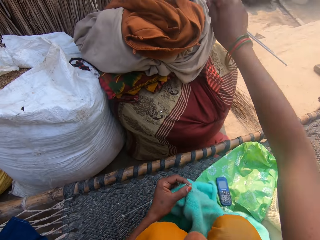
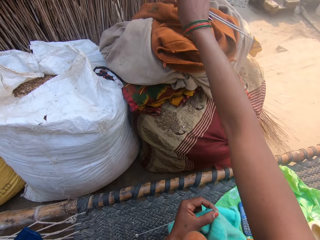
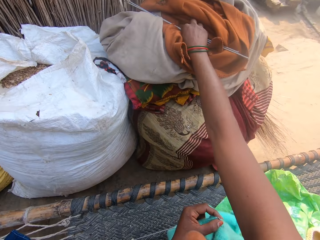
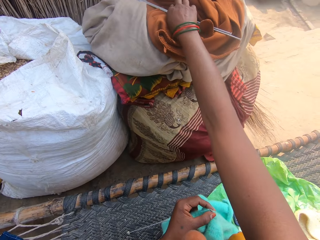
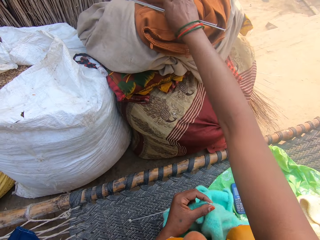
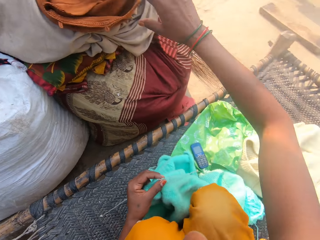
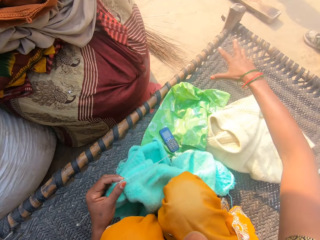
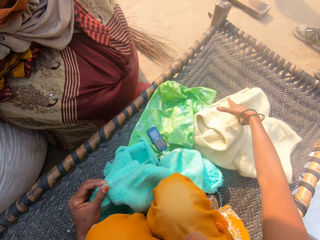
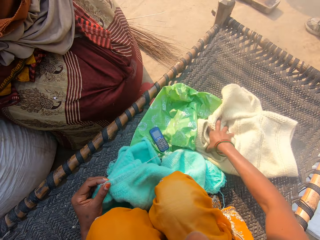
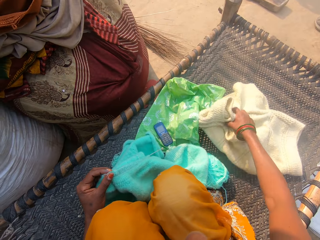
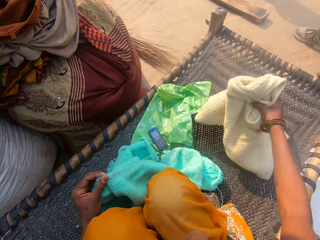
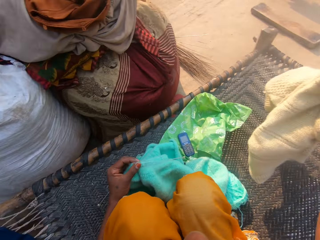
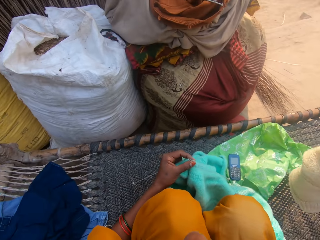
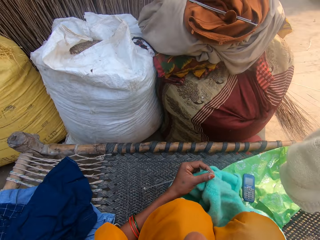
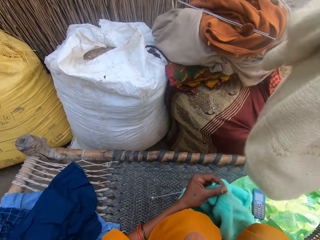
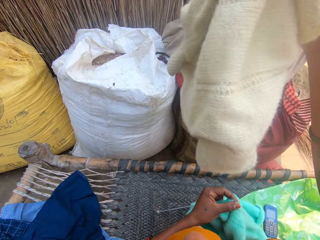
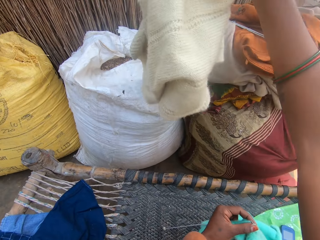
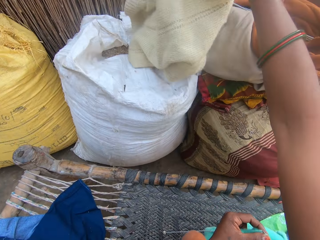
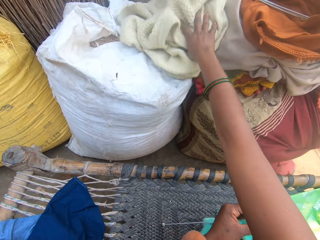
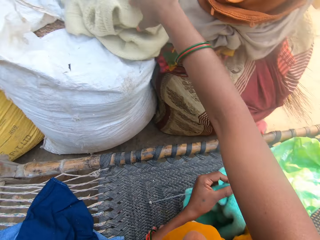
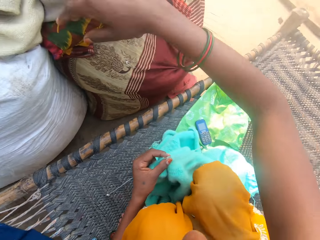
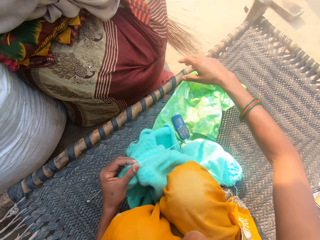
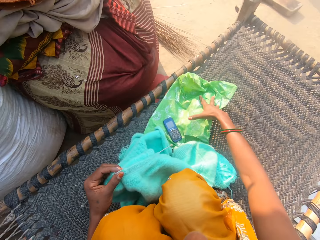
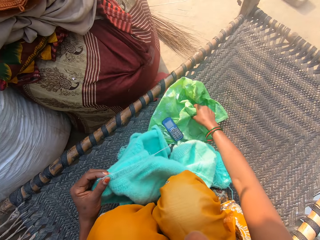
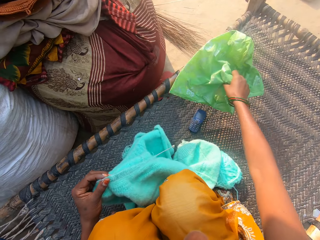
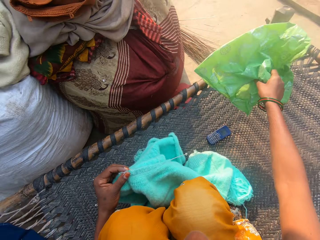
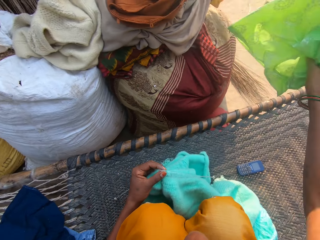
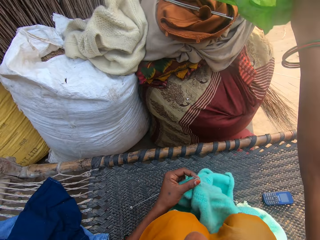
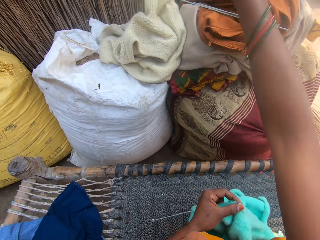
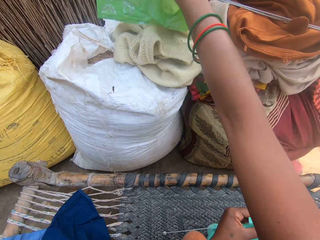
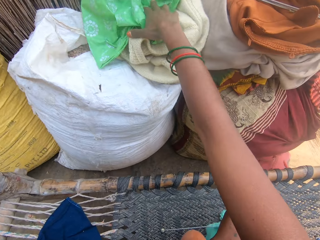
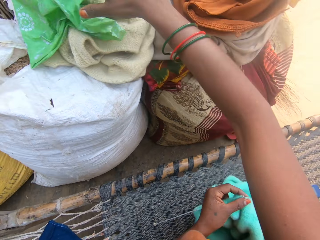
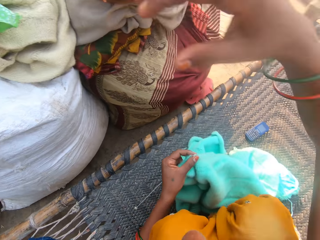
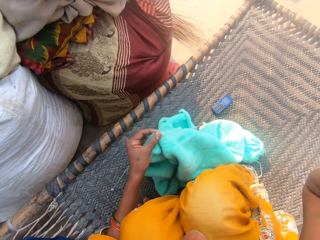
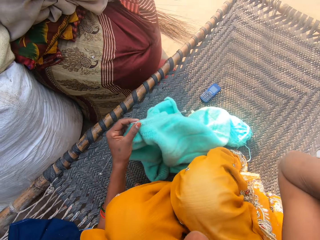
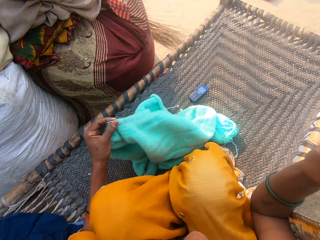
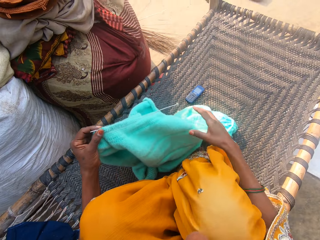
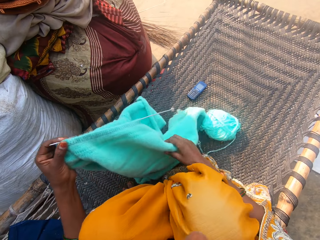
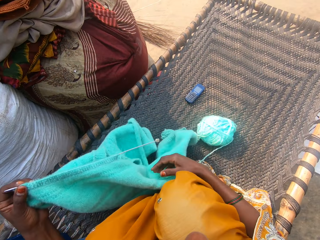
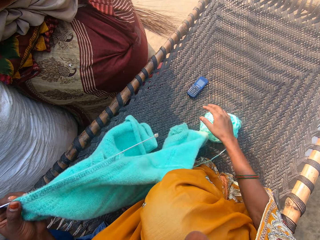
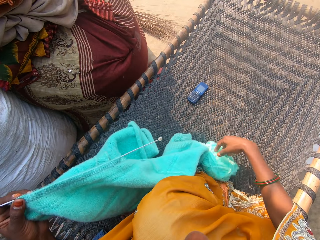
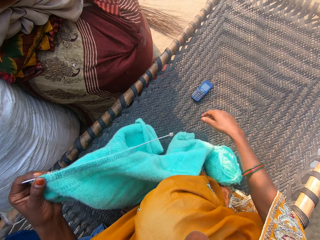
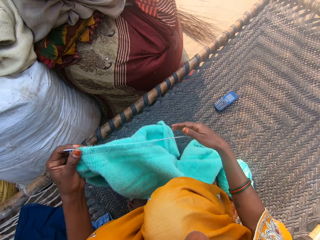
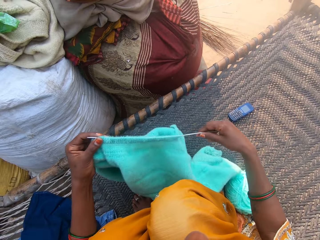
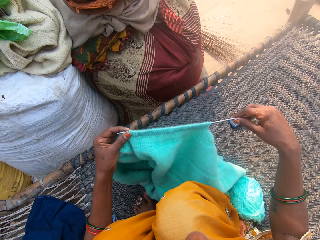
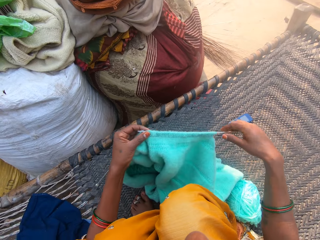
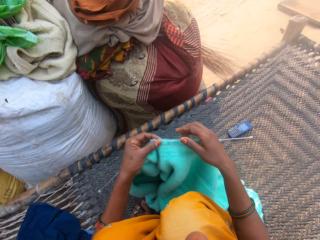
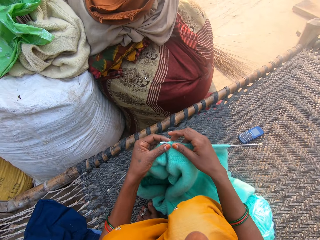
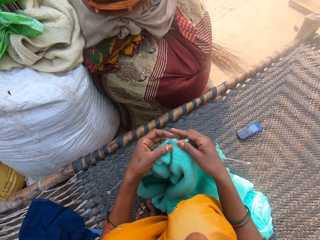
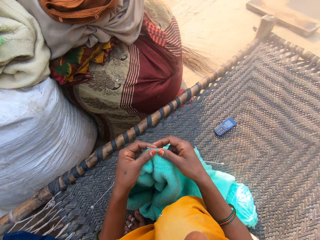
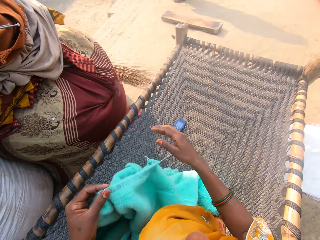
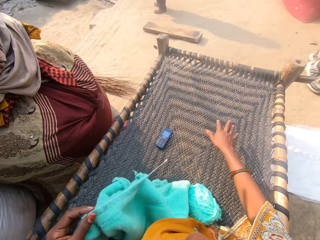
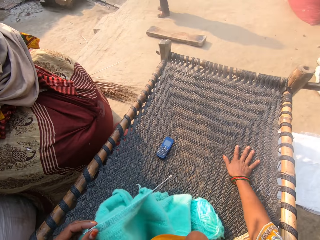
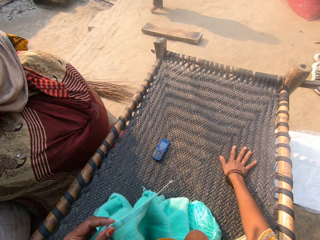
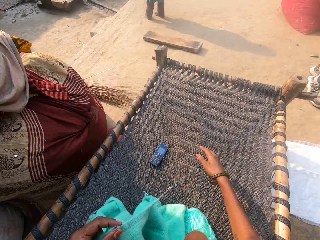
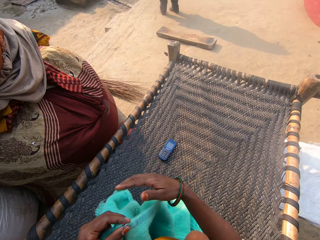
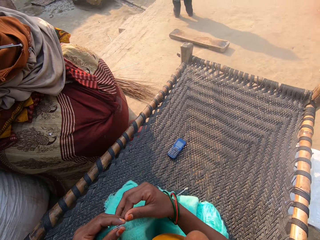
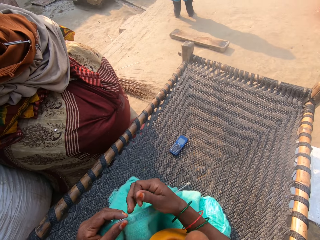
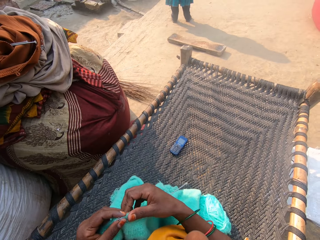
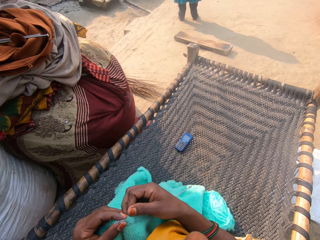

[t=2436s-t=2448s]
The camera wearer drops the needles on the sack. She picks up the other cloth from the bench with her right hand, and drops the other cloth on the sack. She picks up another cloth or paper bag from the bench with her right hand, and drops it on the sack. She touches her face. She adjusts the cloth with her right hand. She touches the cloth. She moves the ball of wool or yarn on the bench with her right hand. She adjusts the needle with her right hand. She holds the knit needle. She holds the cloth. She places her right hand on the bench.

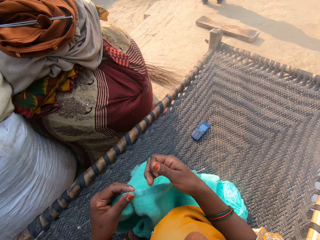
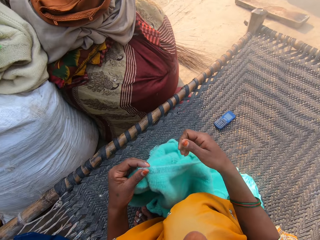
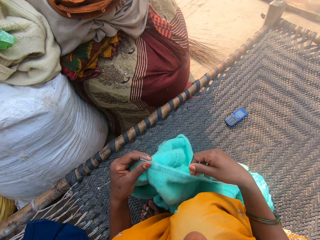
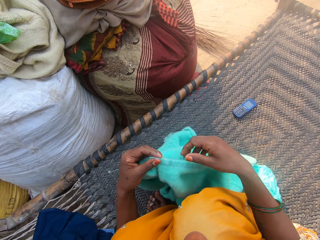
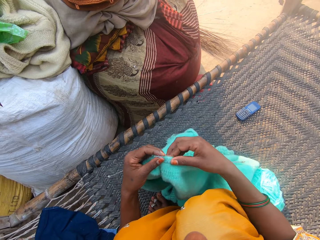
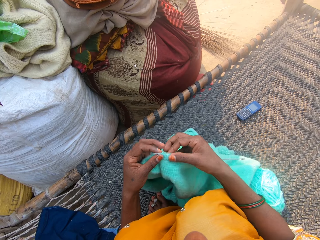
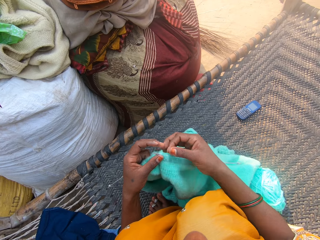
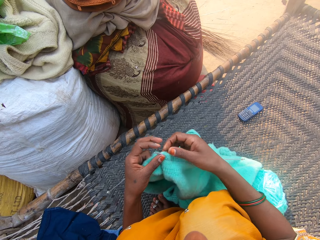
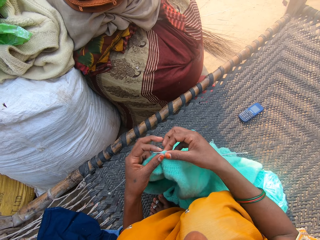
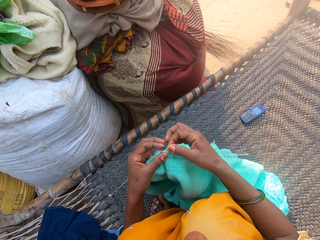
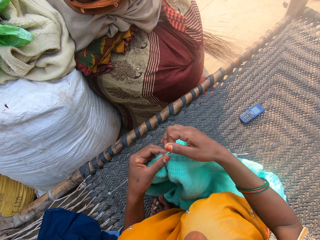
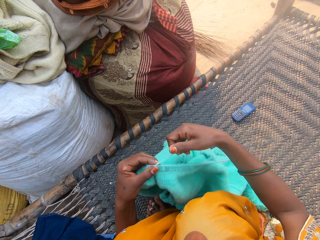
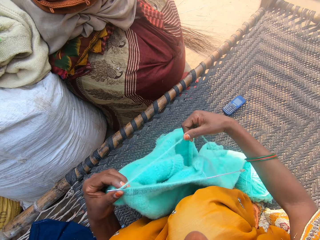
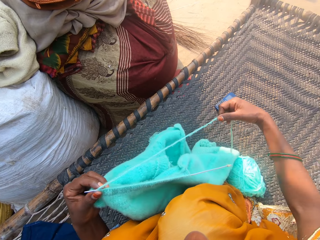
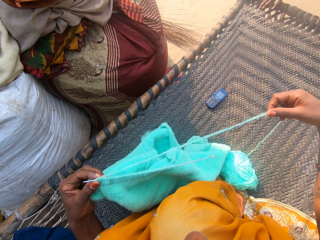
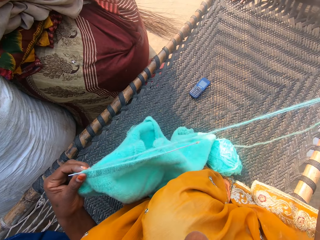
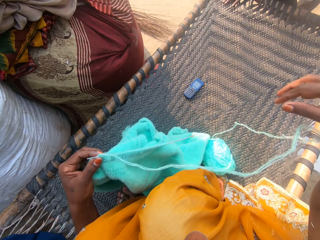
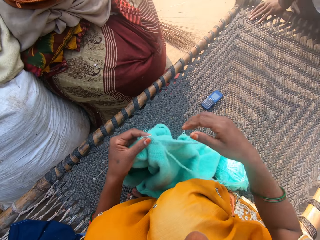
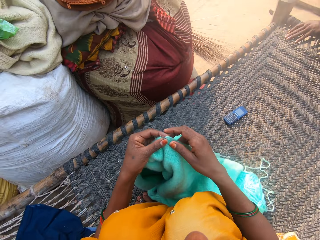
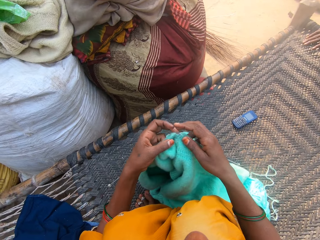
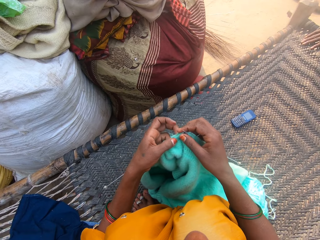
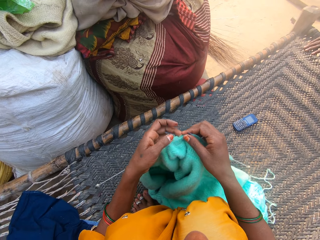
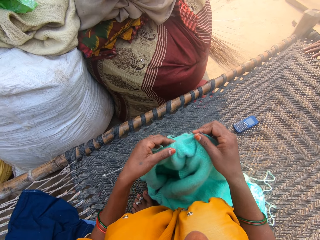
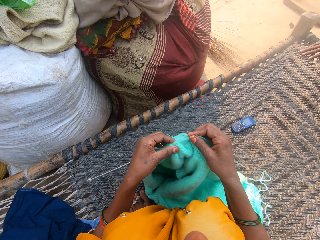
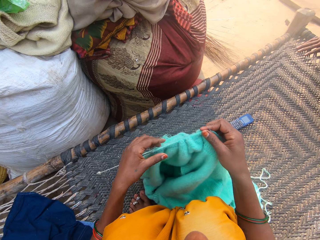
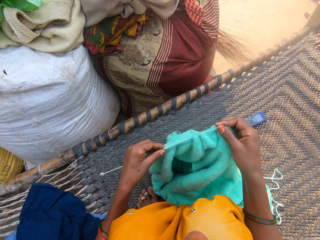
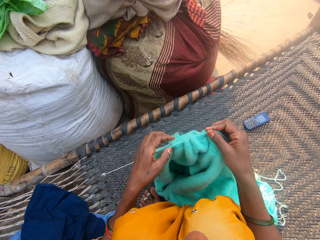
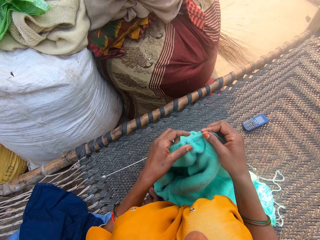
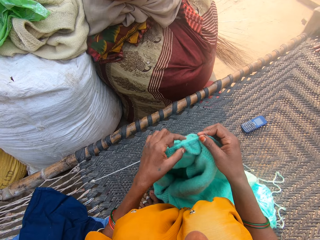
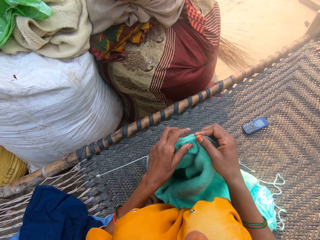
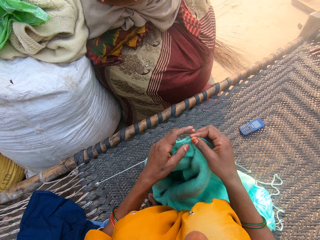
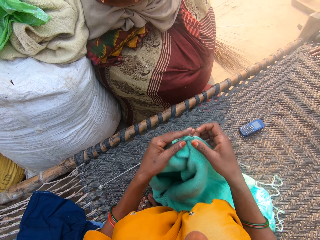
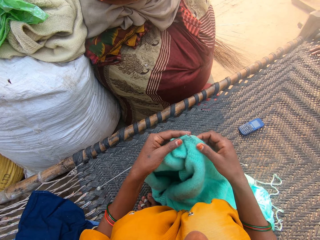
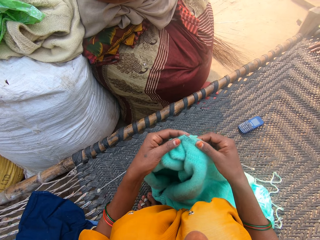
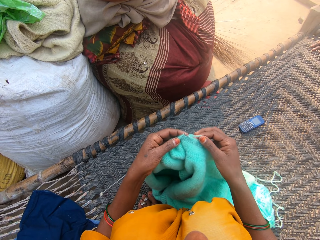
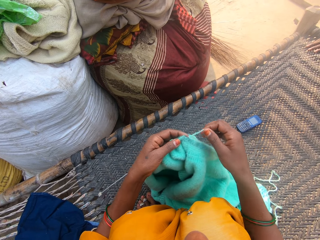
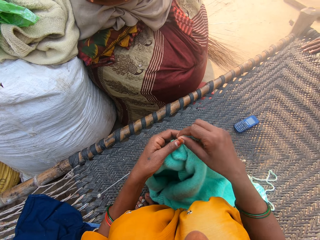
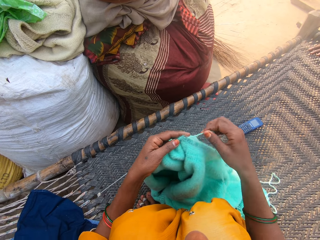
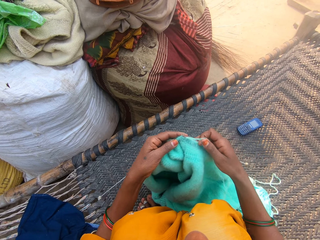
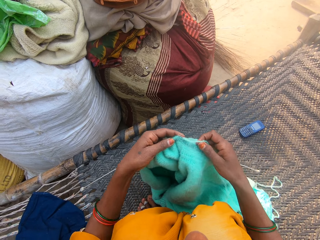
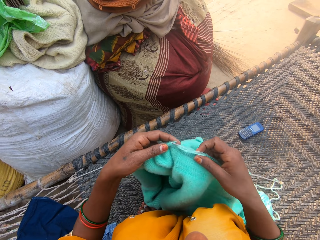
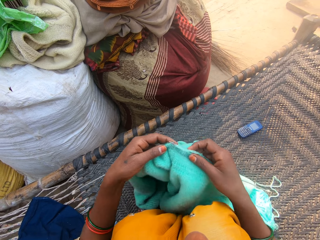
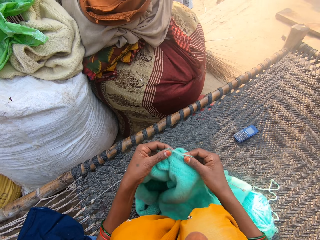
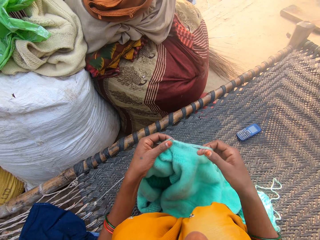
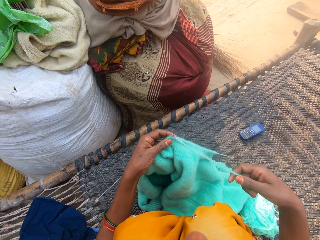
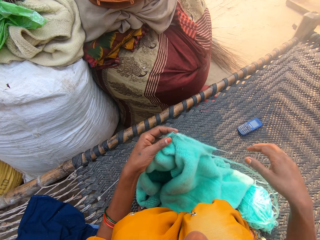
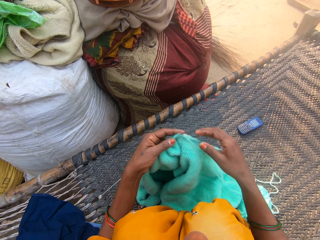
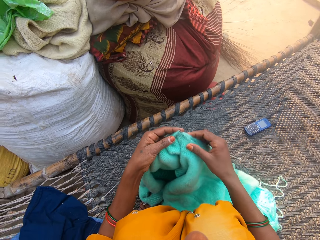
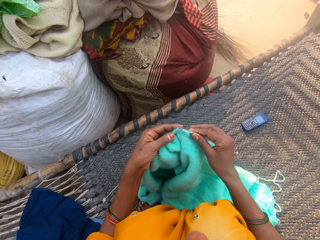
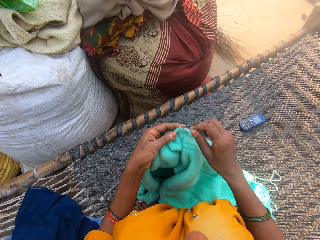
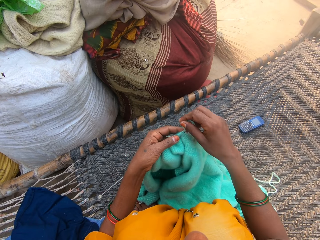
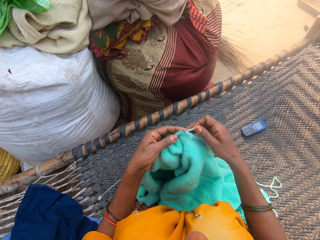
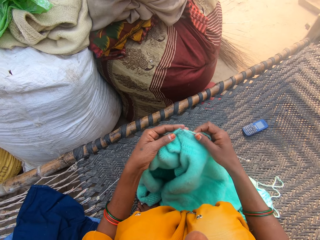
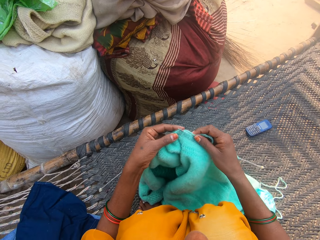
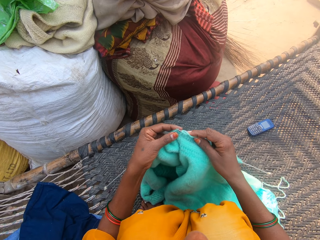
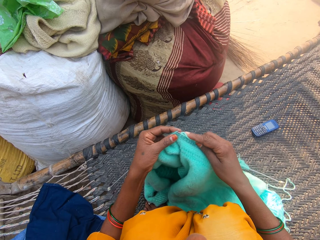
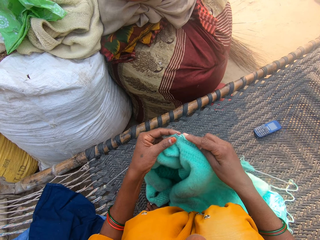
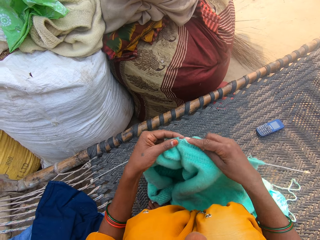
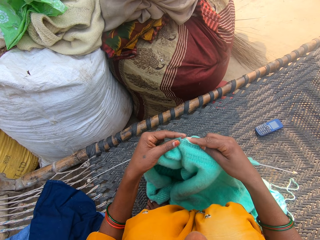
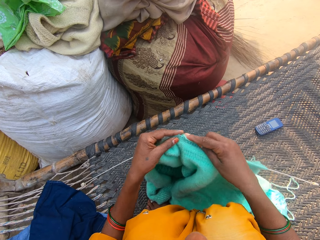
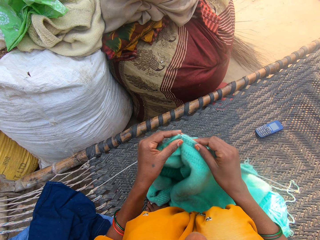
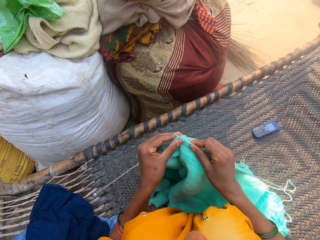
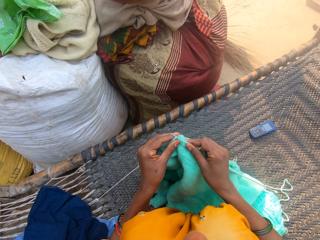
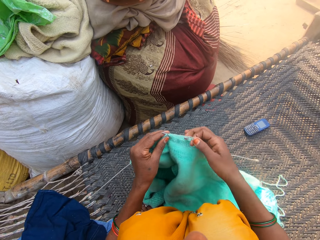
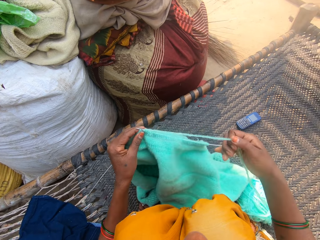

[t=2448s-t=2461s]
The camera wearer holds the cloth. She adjusts the needle with her right hand. She stares at the cloth. She adjusts the wool with her right hand. She pulls the yarn. She holds the cloth. She adjusts the cloth on the needle with her left hand. She inspects the cloth. She stares at the cloth. She holds the yarn in place. She adjusts the cloth with both hands. She adjusts the wool with her right hand. She stares at the cloth. She pulls the yarn. She holds the yarn in place. She knits the cloth with the needles and wool.
